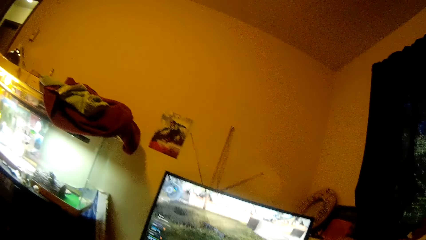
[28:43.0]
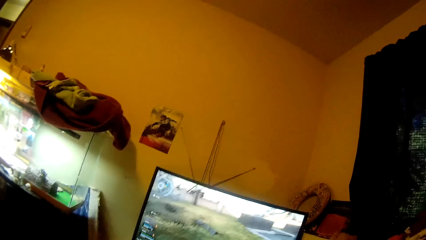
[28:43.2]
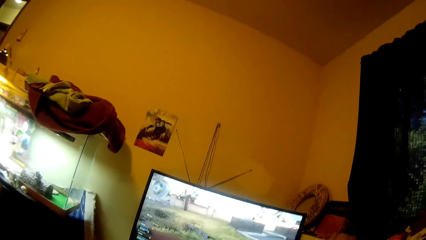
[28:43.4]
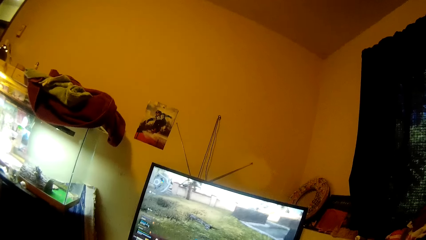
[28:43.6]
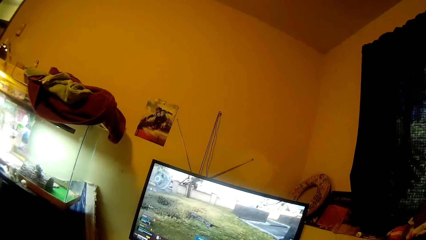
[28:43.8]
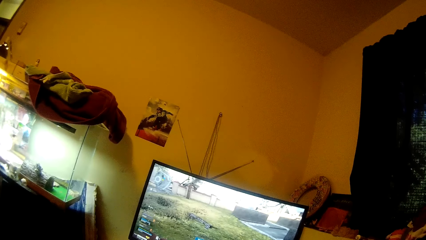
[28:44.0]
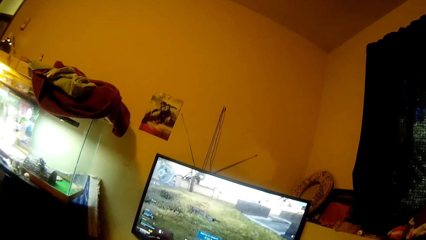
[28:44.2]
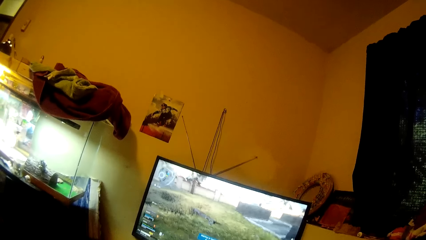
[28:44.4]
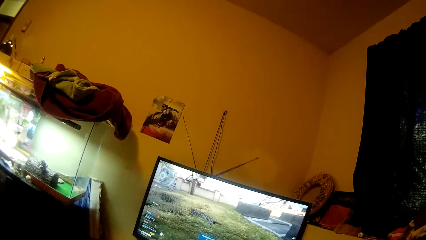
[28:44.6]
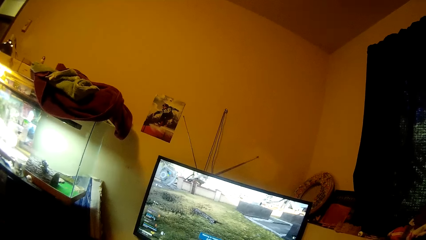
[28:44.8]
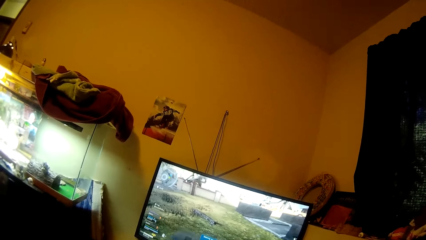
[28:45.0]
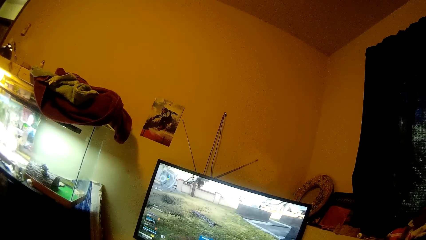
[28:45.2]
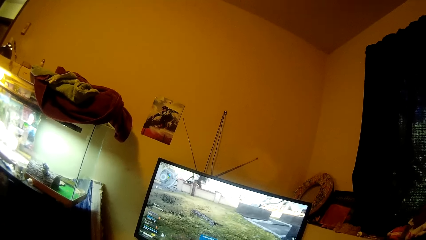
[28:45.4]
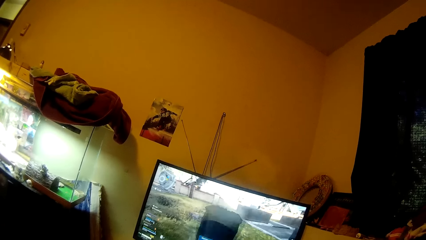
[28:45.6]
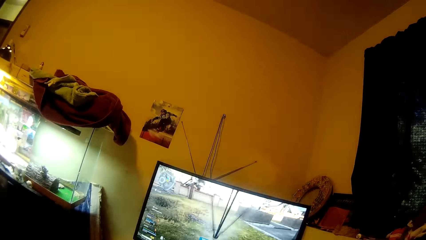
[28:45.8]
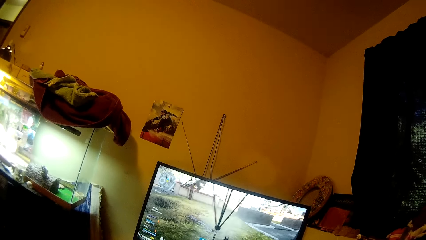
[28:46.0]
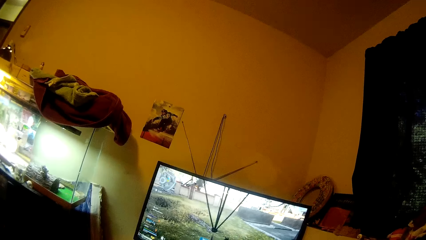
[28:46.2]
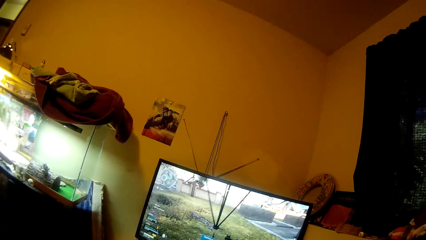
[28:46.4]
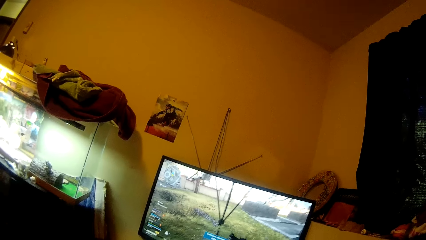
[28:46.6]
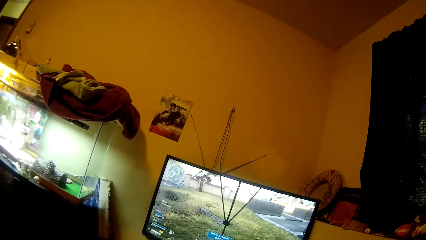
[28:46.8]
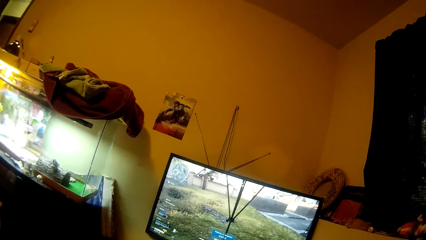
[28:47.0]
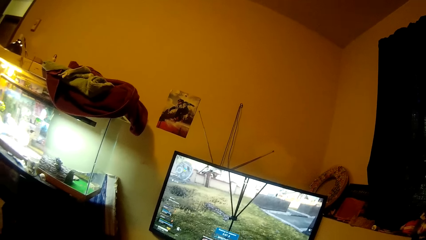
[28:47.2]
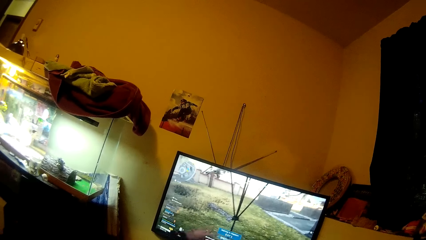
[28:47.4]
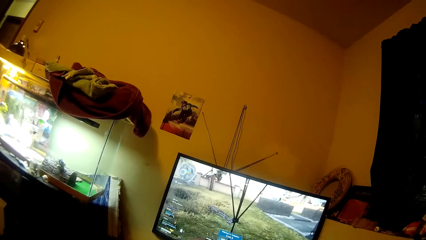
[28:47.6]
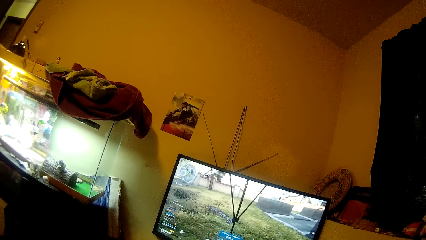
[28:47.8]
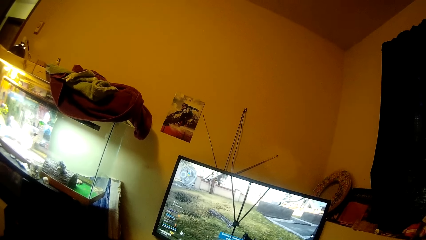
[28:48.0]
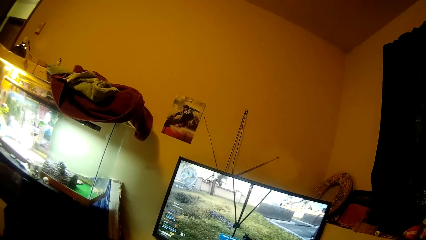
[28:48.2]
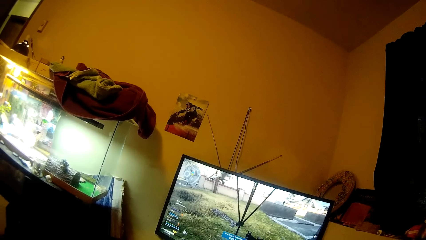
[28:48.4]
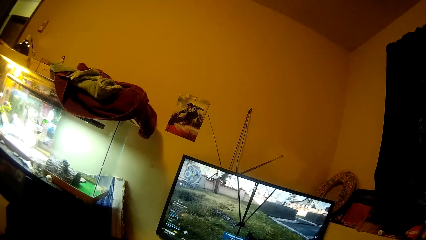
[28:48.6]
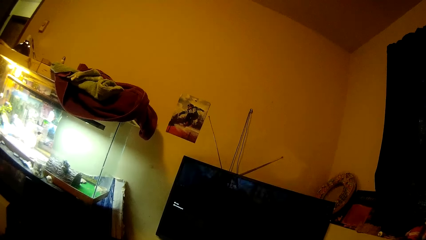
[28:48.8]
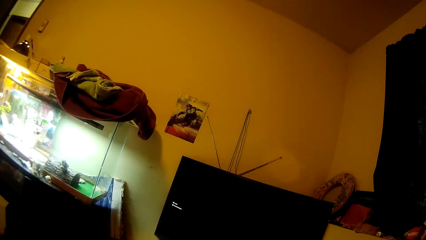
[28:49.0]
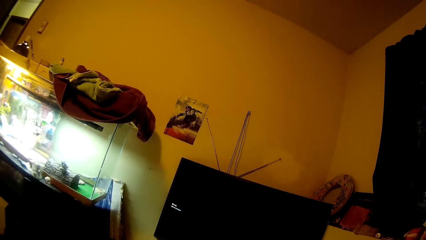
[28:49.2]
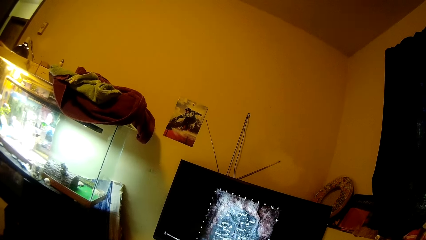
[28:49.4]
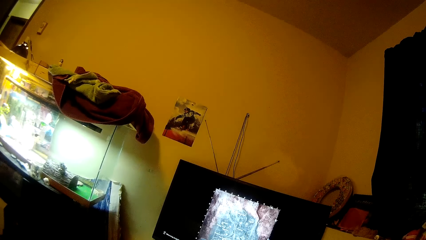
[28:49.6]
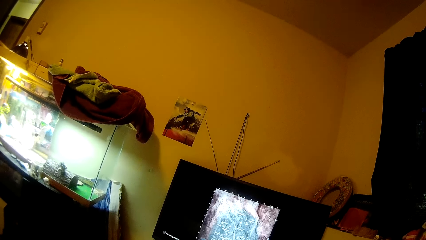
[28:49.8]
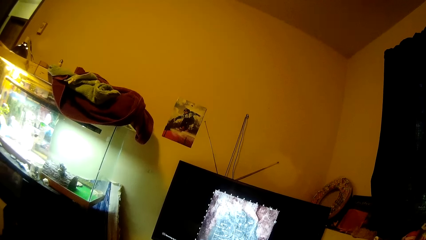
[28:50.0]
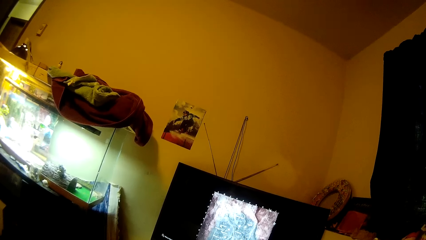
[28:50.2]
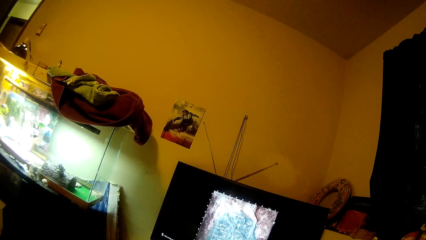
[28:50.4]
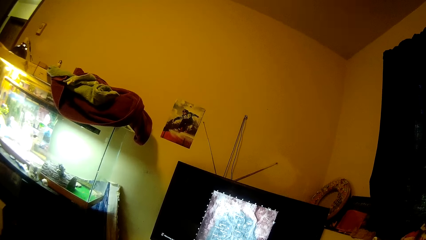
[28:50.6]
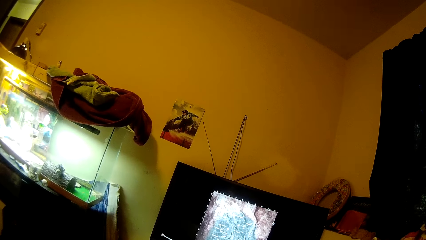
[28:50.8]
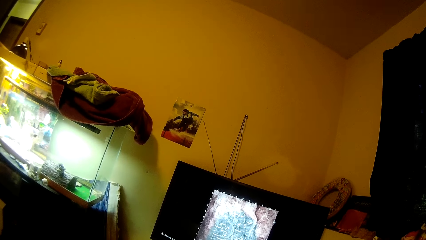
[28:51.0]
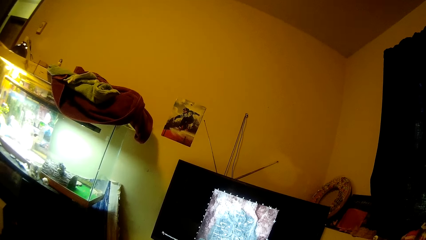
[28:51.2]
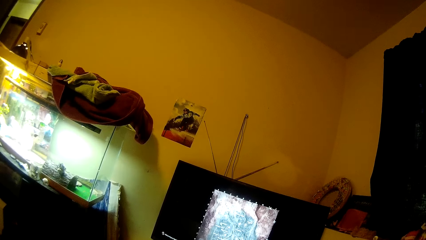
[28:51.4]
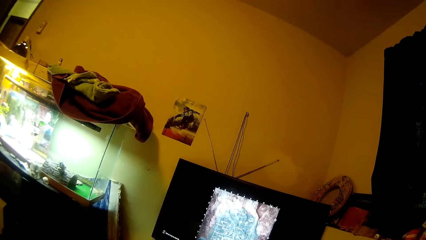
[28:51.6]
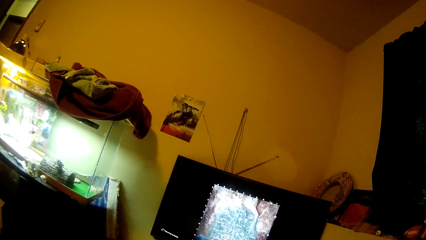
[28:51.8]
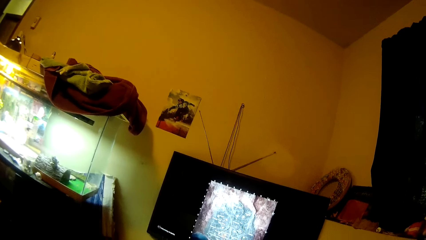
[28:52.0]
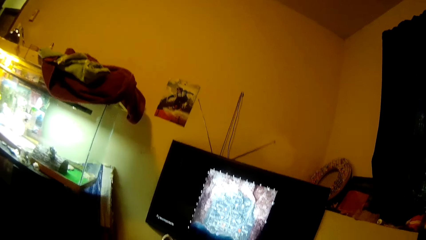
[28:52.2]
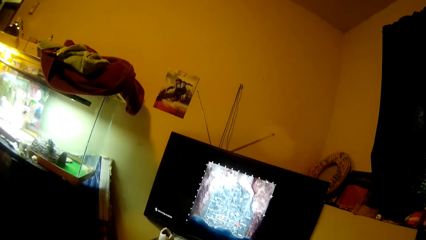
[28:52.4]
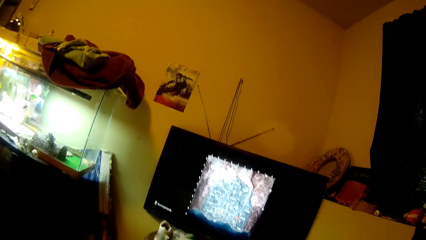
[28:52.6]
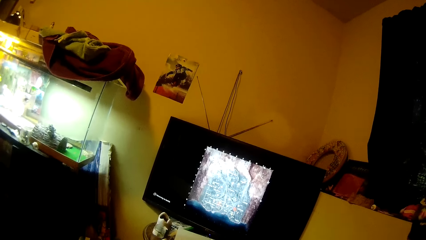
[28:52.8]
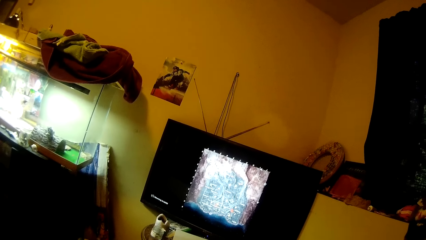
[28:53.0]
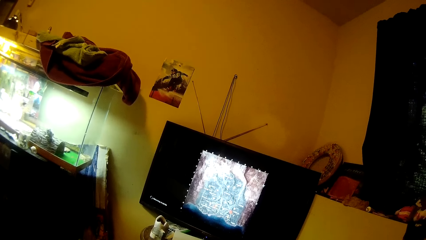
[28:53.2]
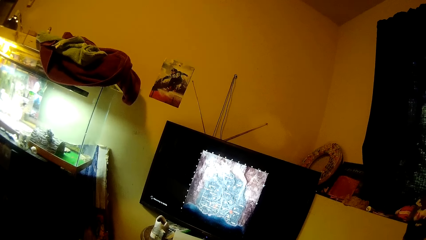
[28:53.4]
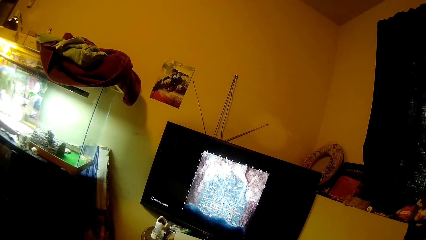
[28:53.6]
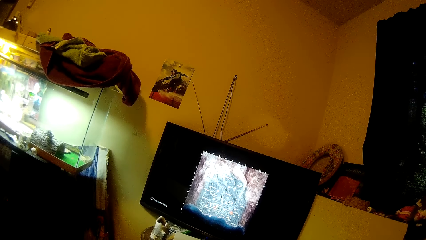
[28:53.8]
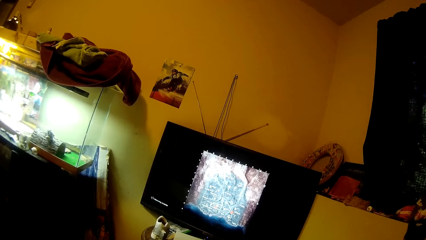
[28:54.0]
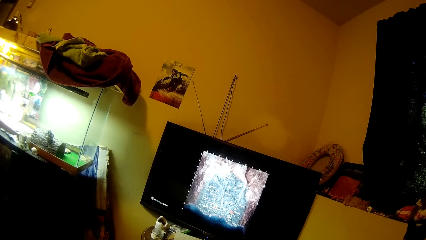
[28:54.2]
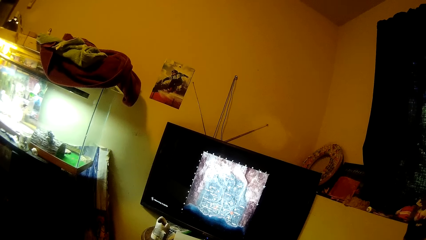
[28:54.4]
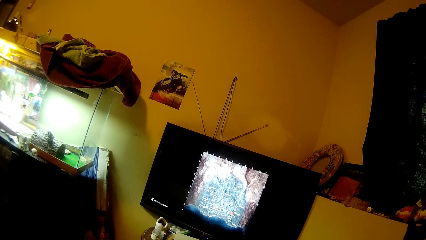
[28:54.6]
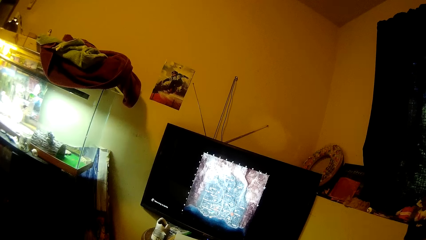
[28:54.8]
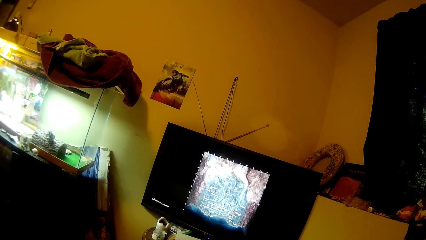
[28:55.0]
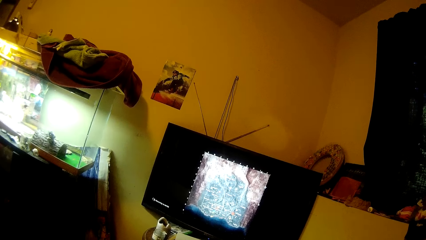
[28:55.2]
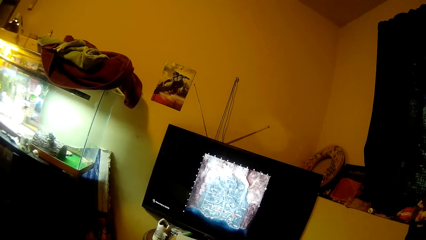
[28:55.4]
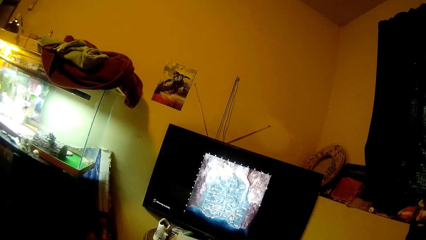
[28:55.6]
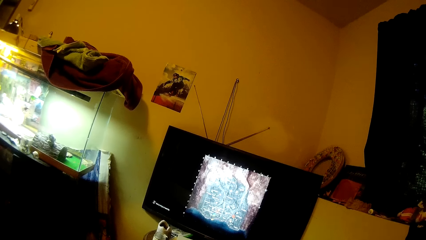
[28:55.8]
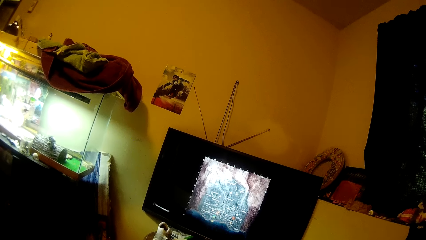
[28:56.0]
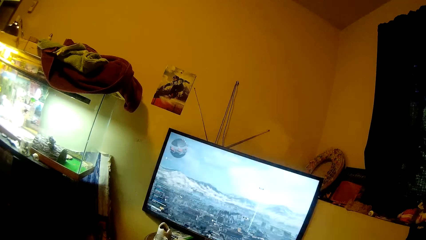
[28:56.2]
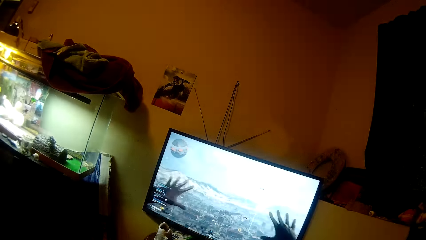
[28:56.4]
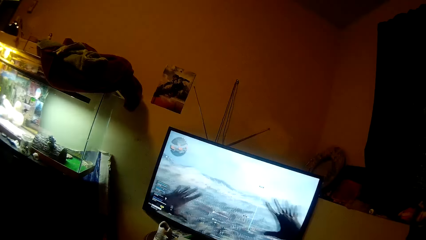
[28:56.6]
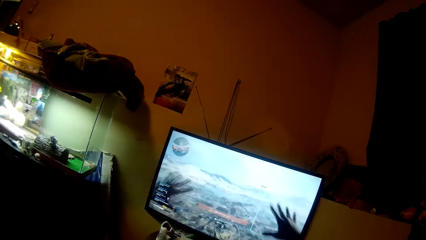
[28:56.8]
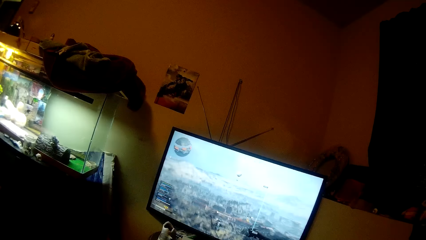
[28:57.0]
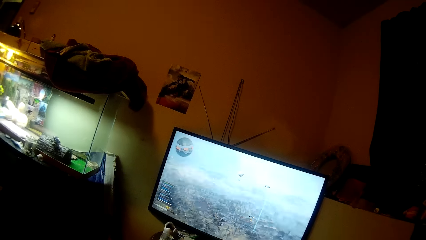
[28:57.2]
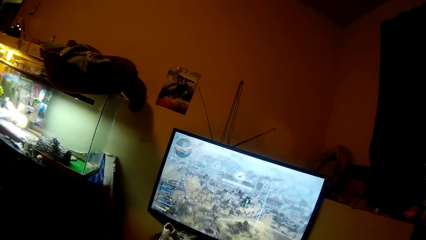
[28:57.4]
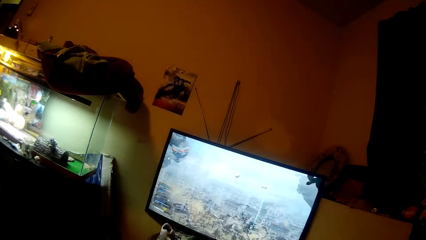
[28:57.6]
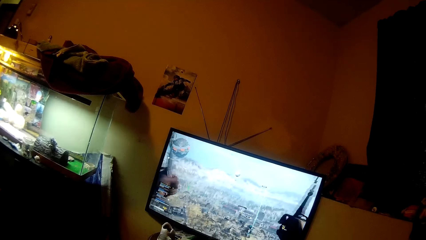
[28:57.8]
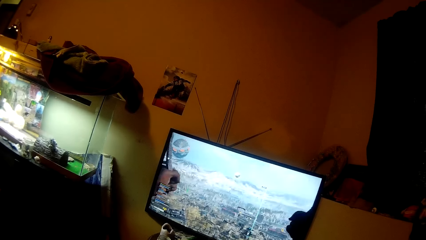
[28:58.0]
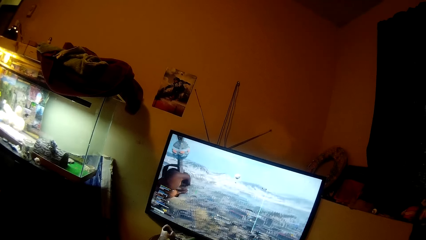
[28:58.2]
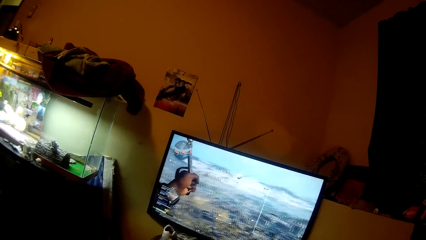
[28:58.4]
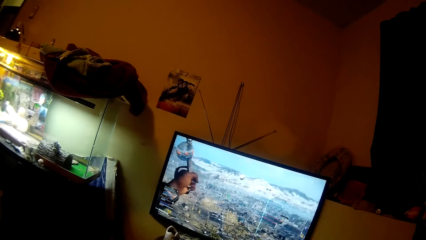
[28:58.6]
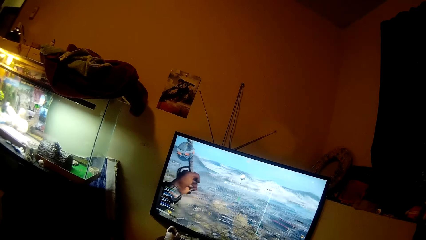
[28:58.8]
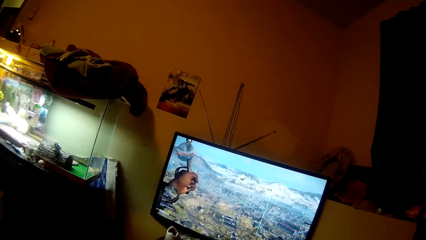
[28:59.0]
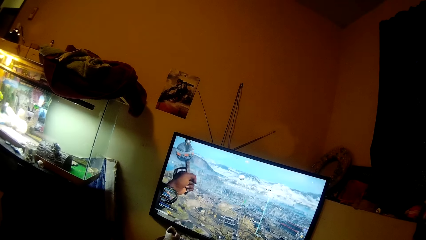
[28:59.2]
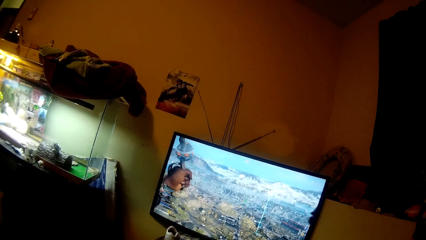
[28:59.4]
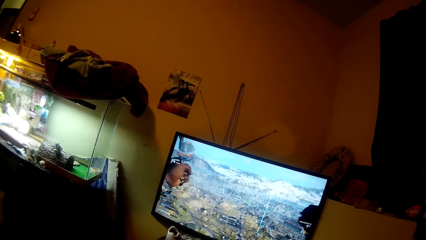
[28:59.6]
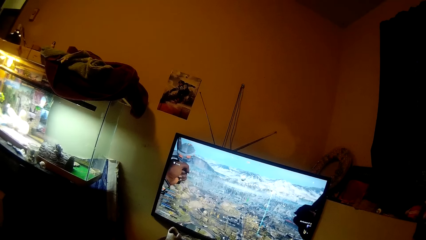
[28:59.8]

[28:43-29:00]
The camera wearer plays a video game in the room with the controller in her hands. She shuts down the game. She scrolls the computer. She switches on the game. She plays the game.
